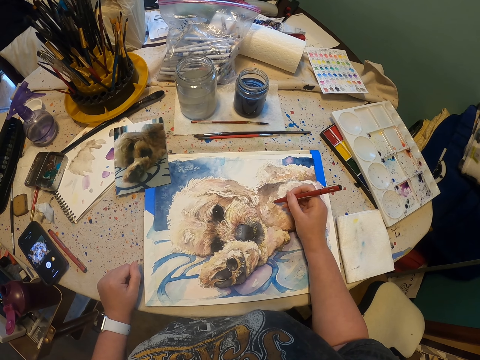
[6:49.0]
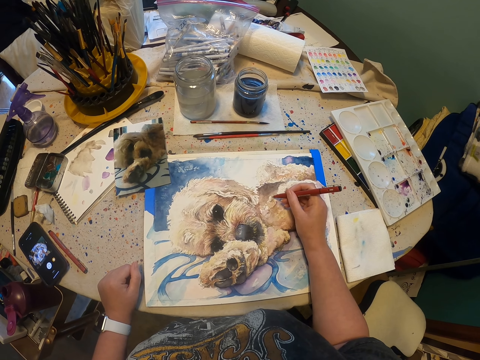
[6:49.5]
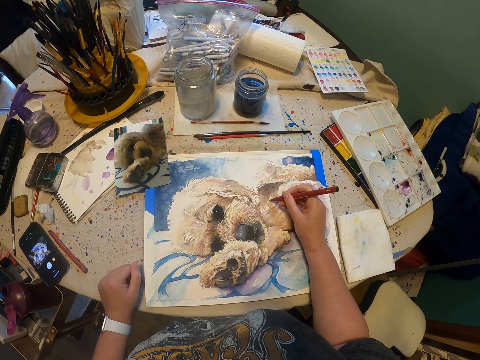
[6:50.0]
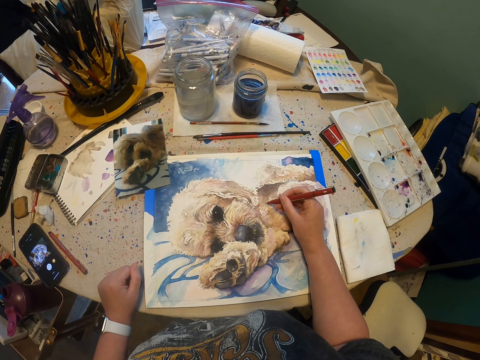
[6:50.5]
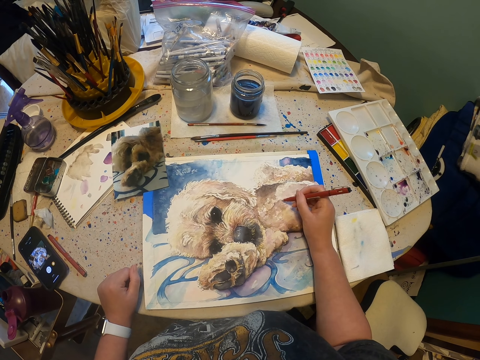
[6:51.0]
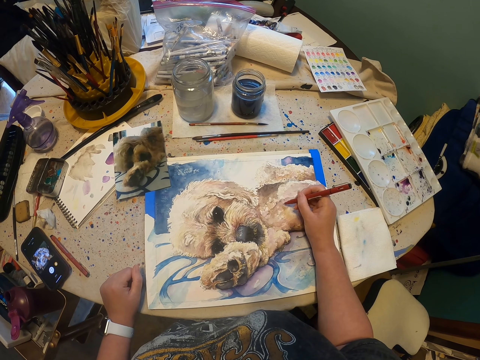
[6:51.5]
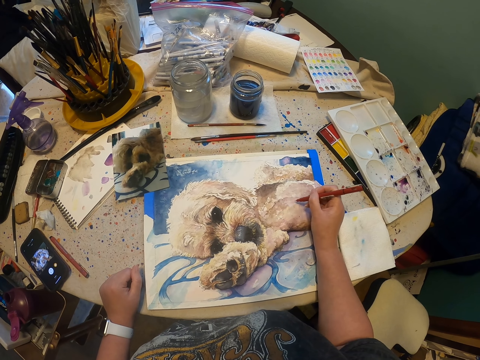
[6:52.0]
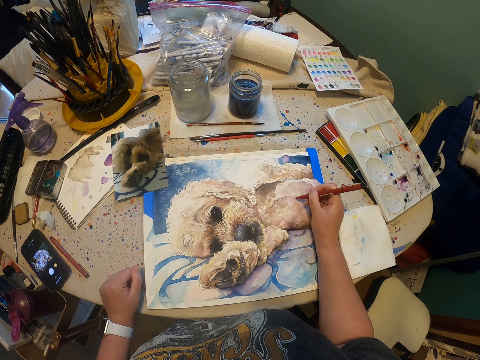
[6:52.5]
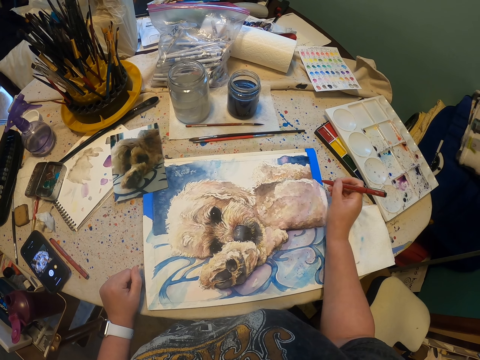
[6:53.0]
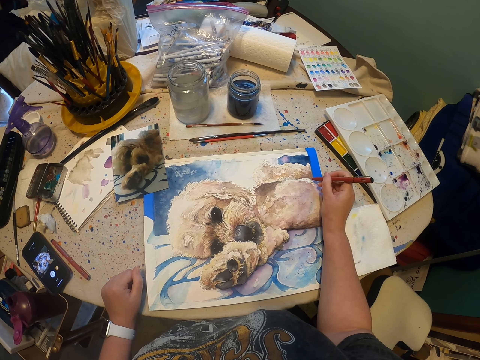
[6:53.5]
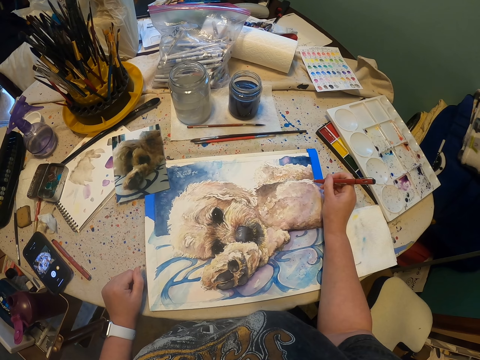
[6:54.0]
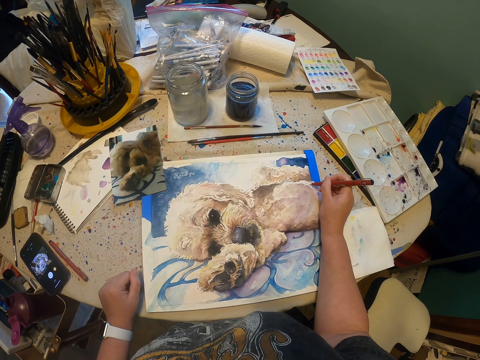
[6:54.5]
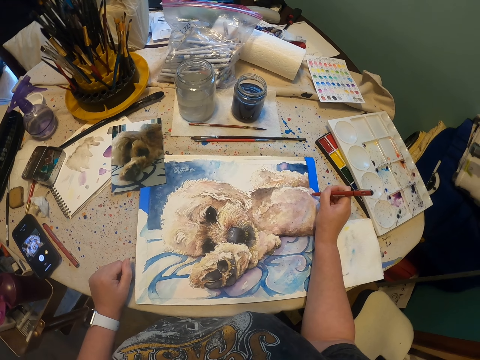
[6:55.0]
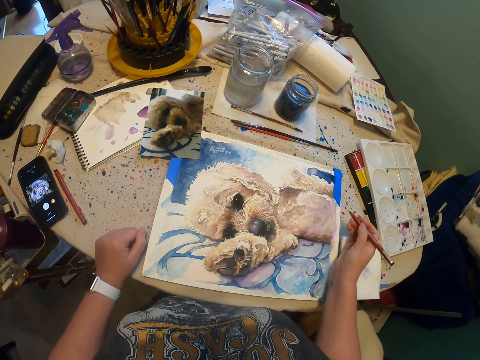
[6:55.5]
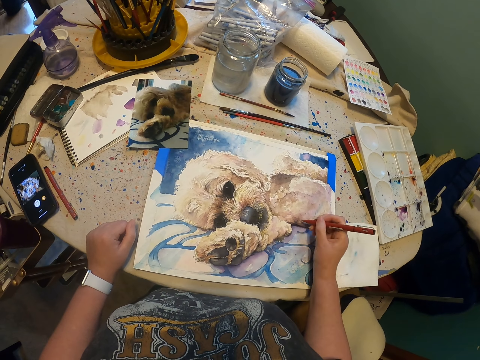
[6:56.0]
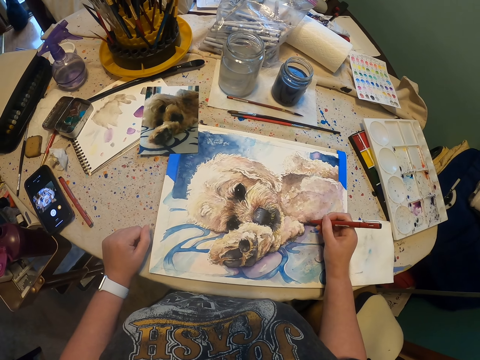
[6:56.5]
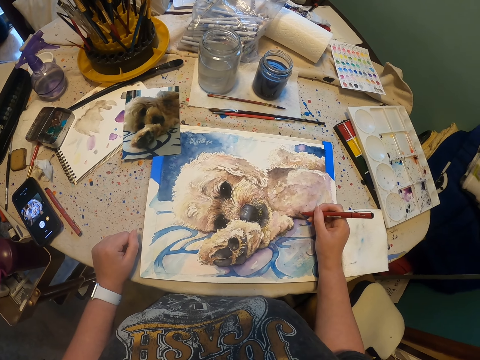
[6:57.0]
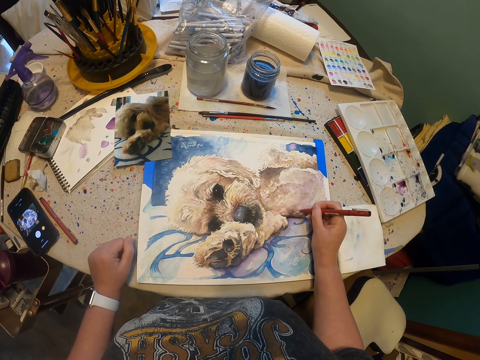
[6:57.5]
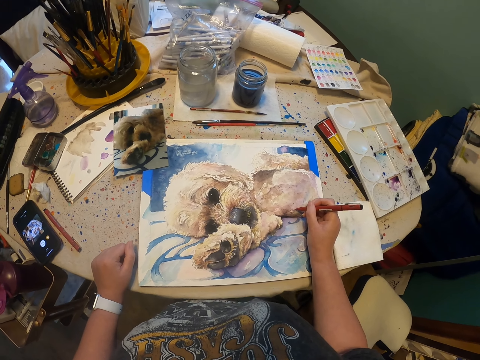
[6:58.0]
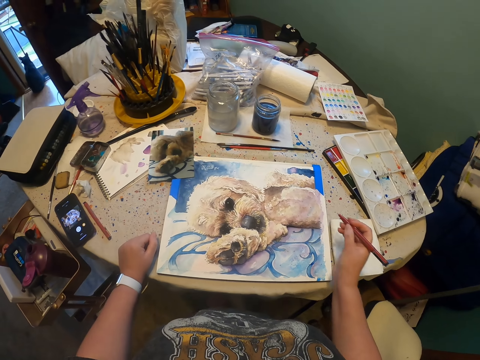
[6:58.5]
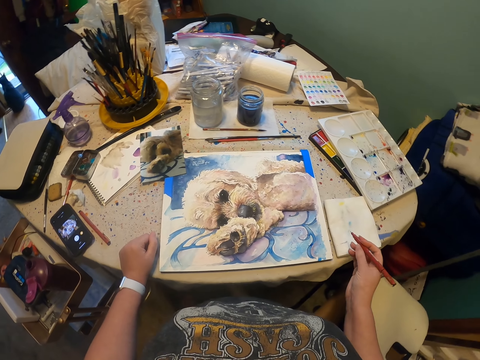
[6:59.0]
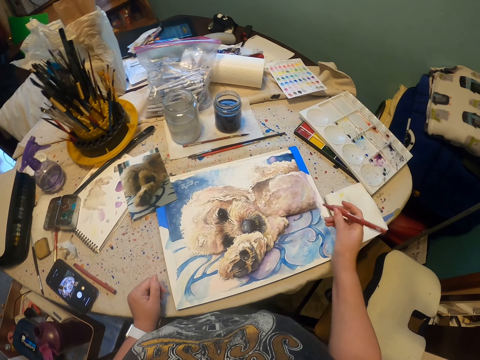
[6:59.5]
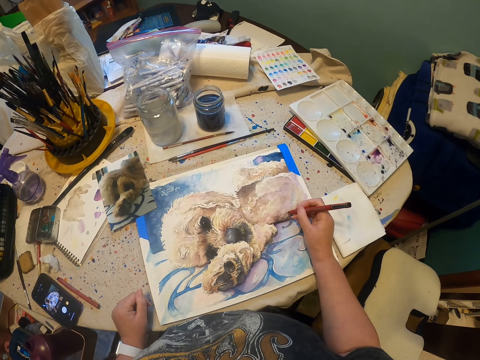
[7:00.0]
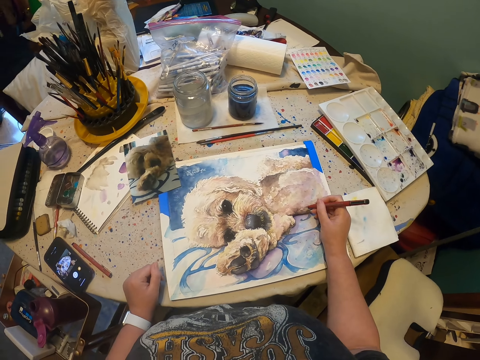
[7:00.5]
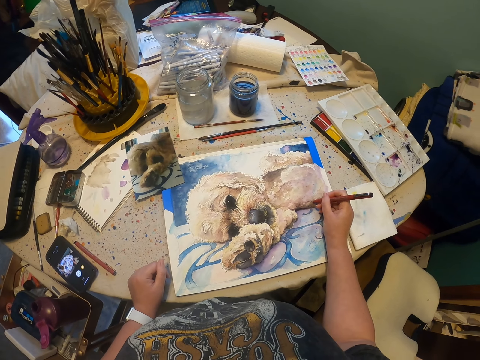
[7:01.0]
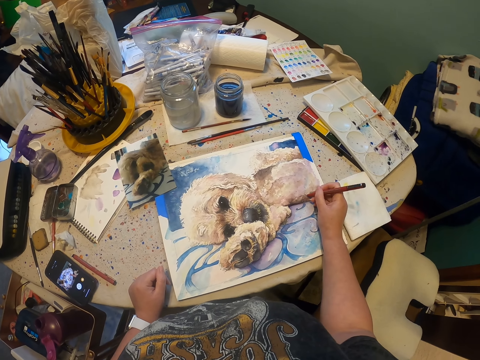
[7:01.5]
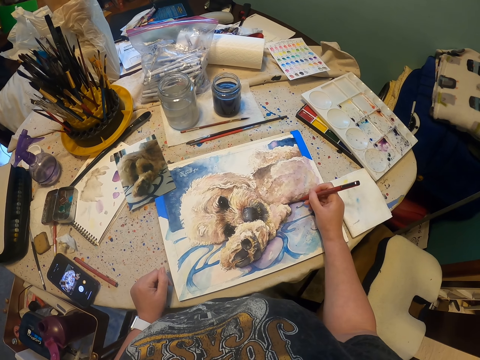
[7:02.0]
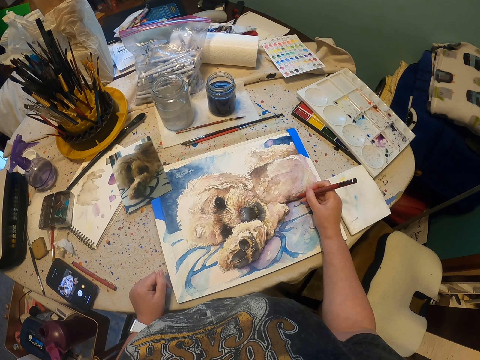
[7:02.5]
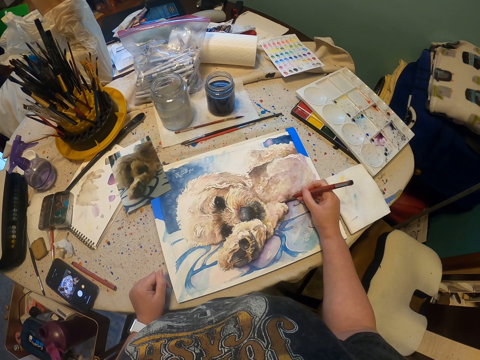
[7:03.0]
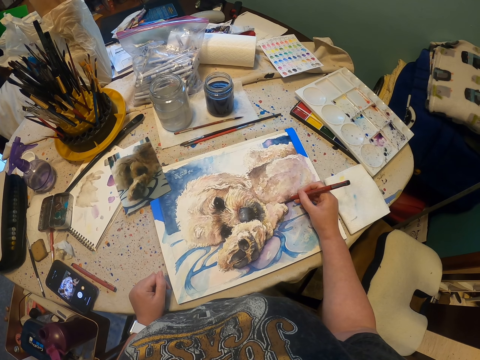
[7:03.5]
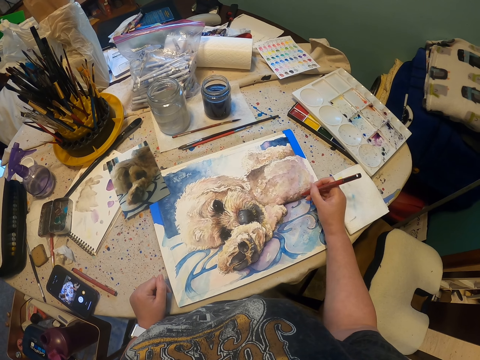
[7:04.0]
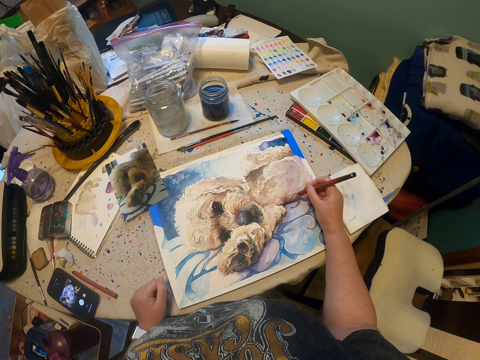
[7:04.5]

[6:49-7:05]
The camera wearer moves a pen on the right hand. They draw something with the pen. They stare at the drawing. They move the pen on the right hand. They draw on the drawing with the marker pen.

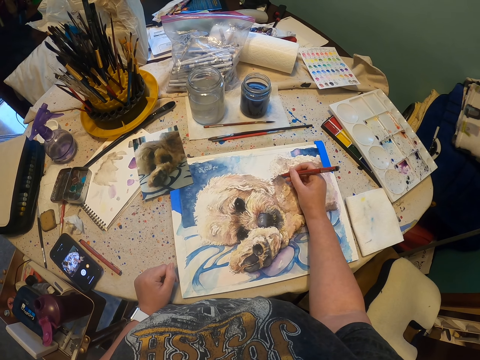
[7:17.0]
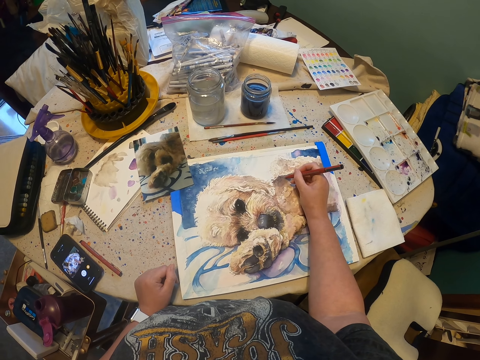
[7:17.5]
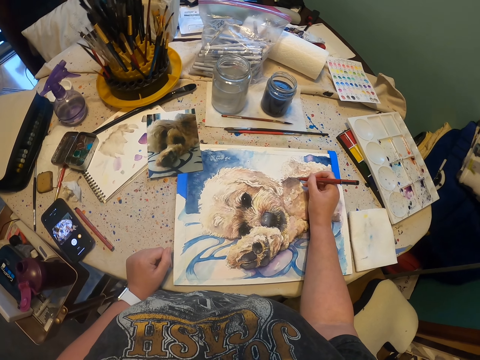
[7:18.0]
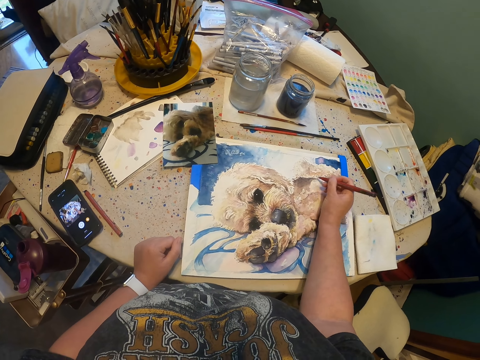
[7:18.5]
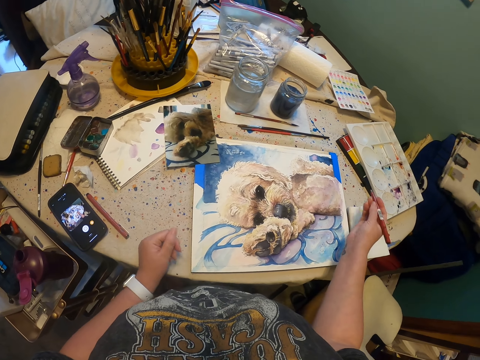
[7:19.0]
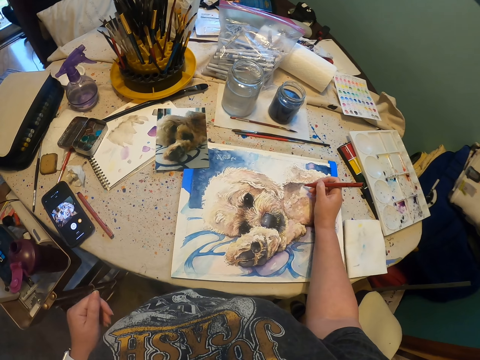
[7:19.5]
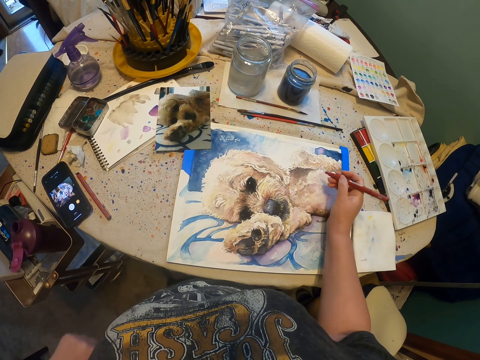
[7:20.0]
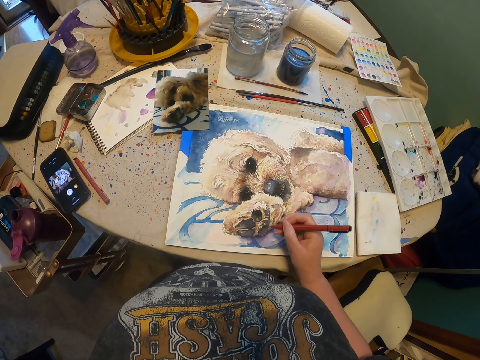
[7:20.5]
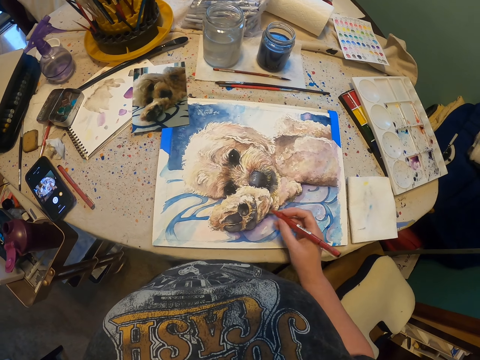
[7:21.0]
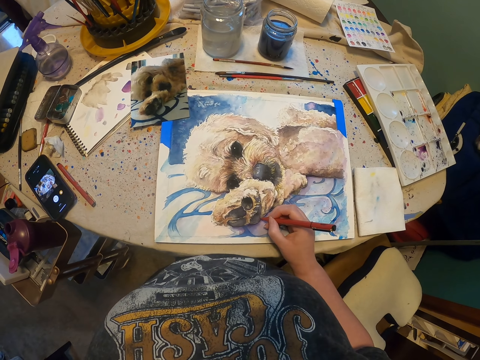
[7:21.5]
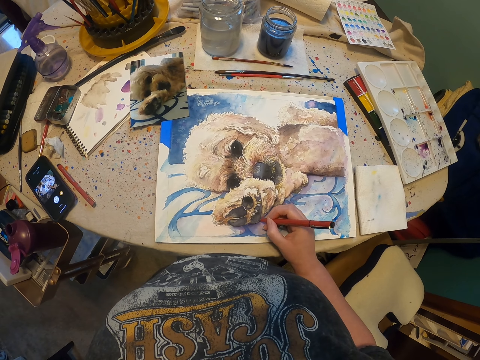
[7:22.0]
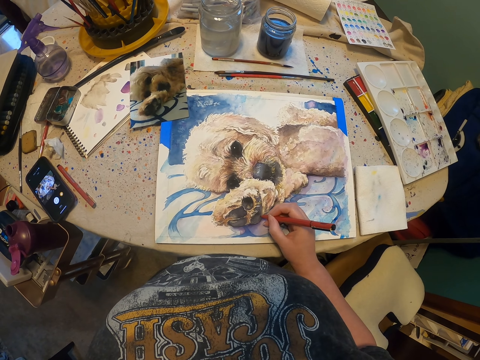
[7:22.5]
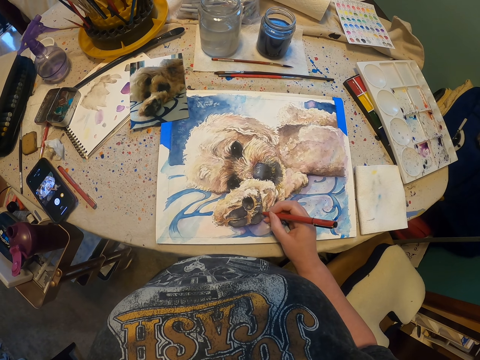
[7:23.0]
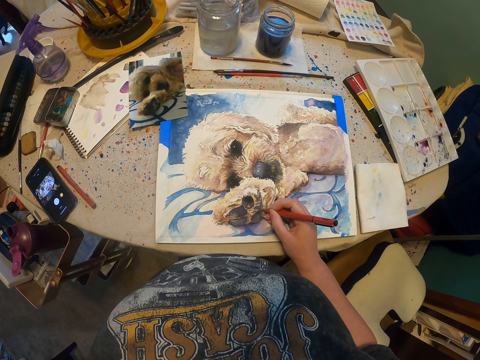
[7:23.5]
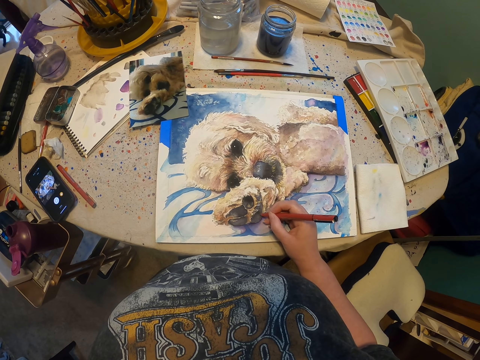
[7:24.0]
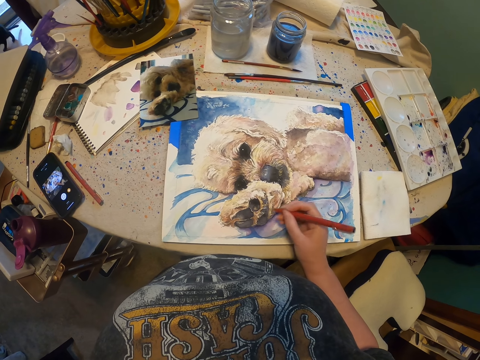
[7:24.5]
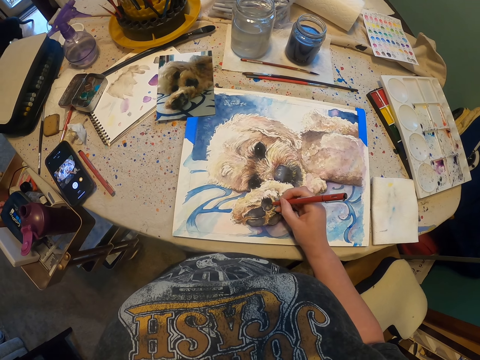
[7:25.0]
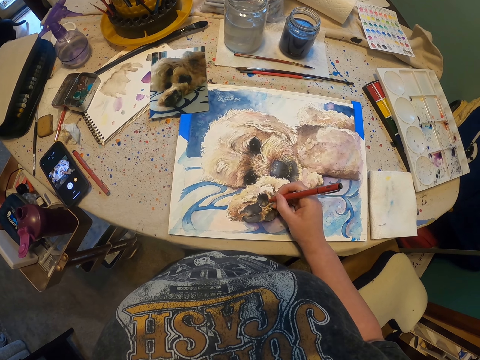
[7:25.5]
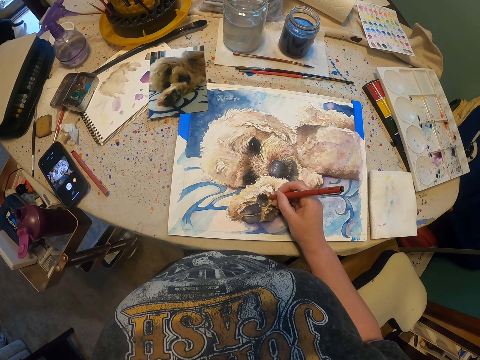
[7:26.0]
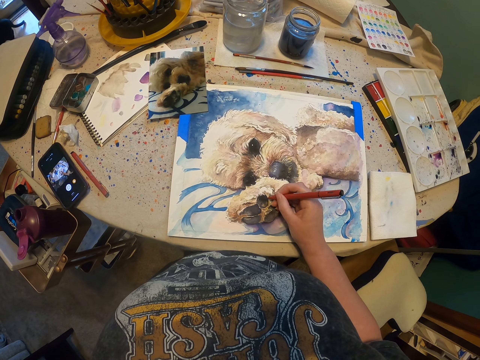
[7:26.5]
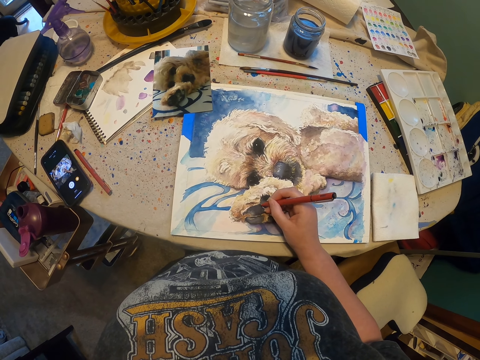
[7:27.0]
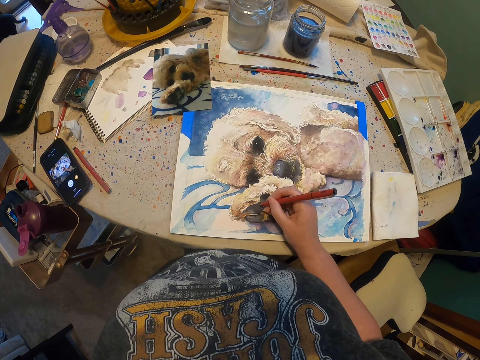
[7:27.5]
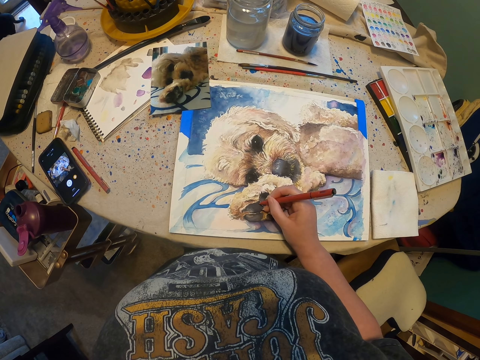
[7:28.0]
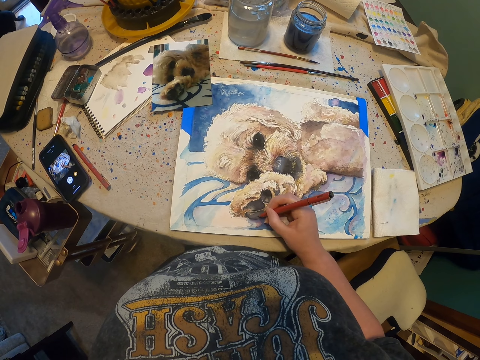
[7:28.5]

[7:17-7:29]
The camera wearer stares at the drawing. They move a pen on the right hand. They move the left hand. They draw on the drawing with the marker pen.
